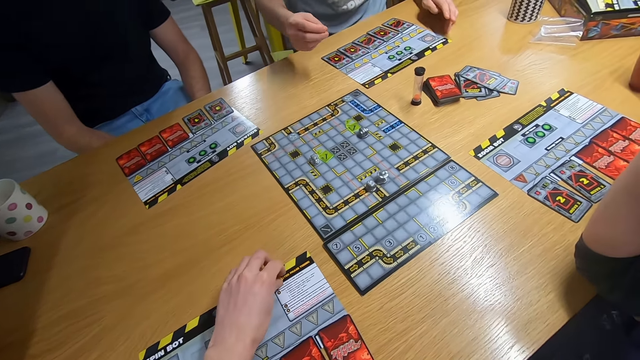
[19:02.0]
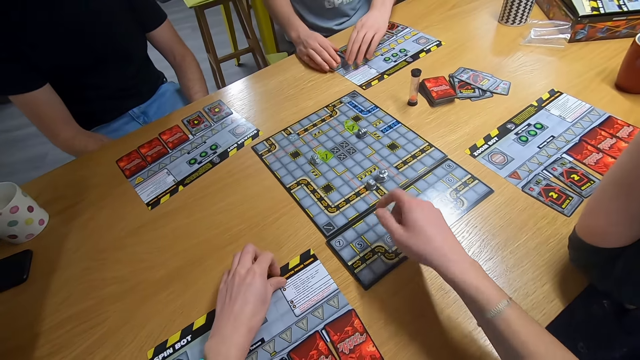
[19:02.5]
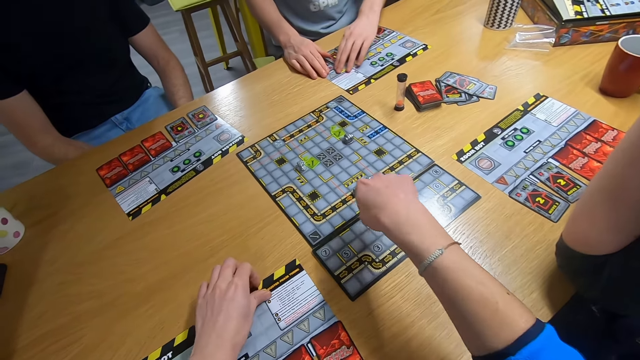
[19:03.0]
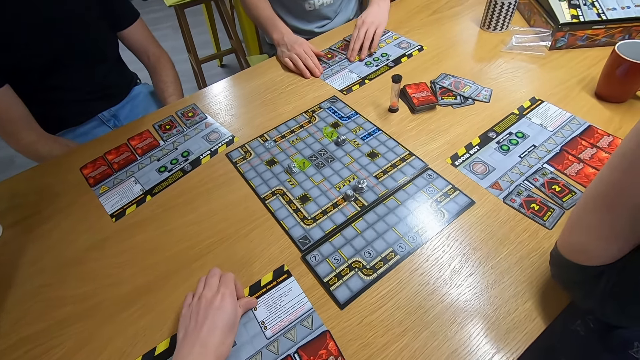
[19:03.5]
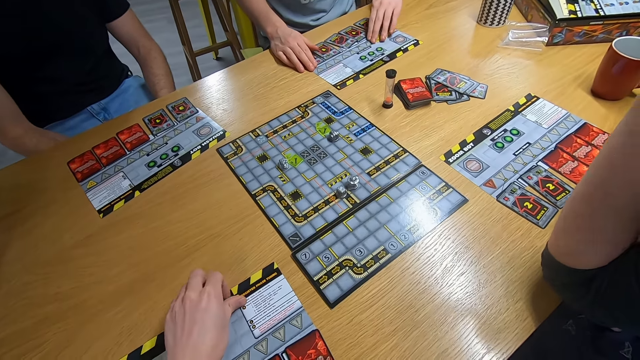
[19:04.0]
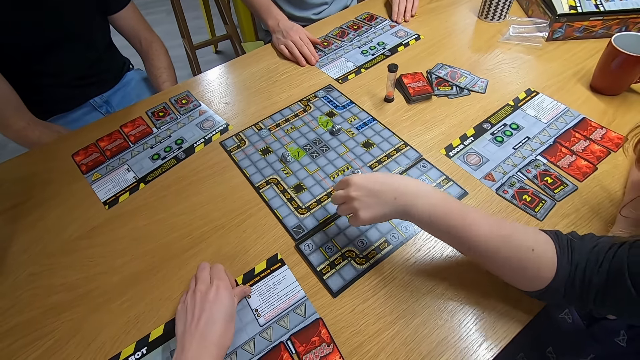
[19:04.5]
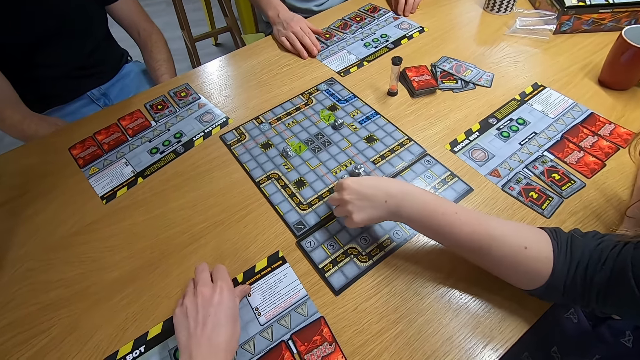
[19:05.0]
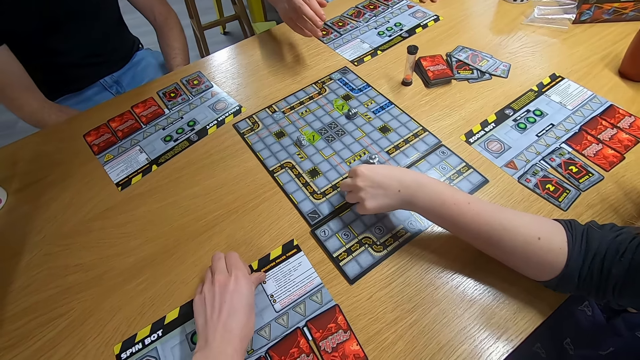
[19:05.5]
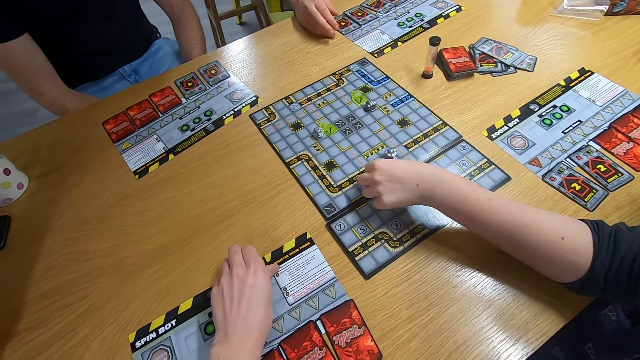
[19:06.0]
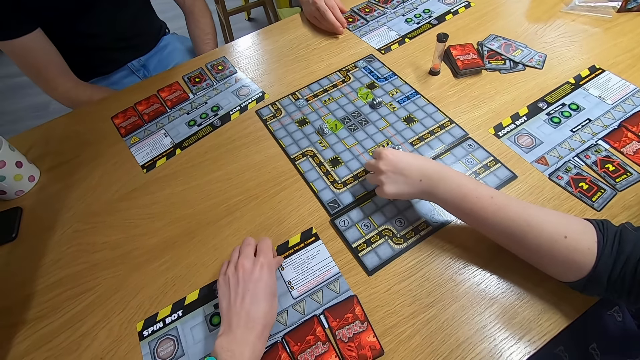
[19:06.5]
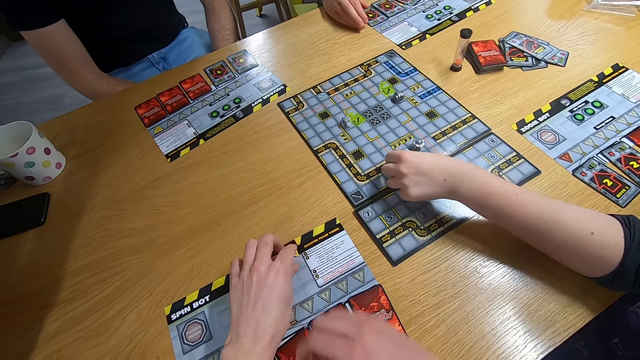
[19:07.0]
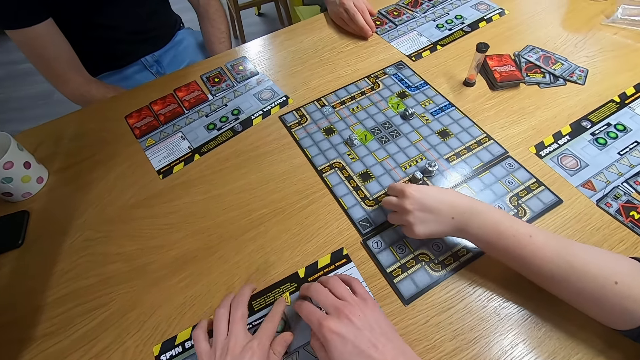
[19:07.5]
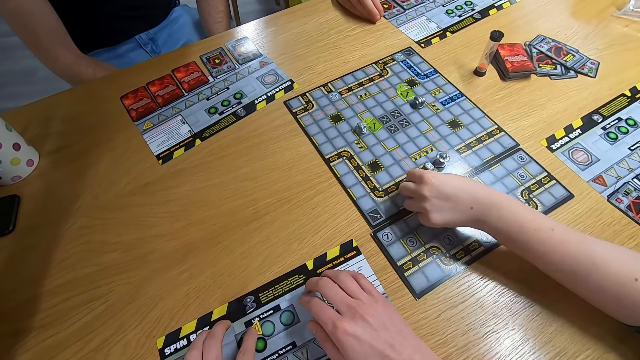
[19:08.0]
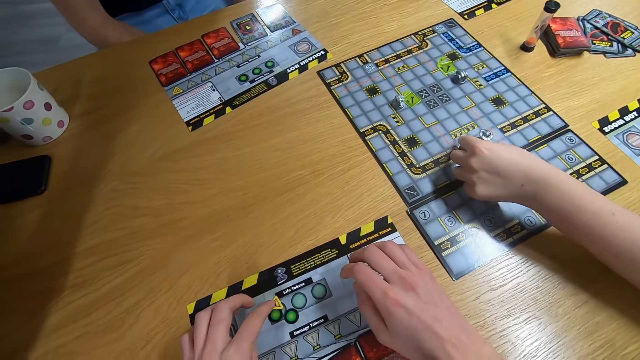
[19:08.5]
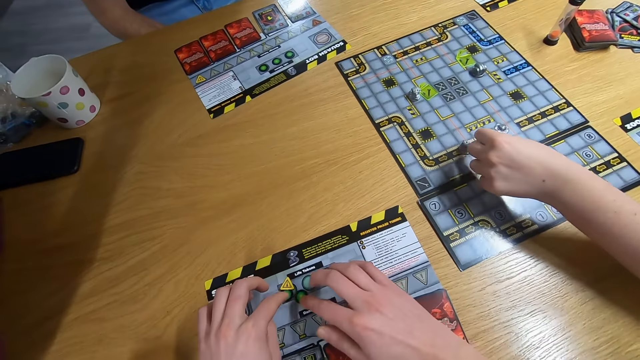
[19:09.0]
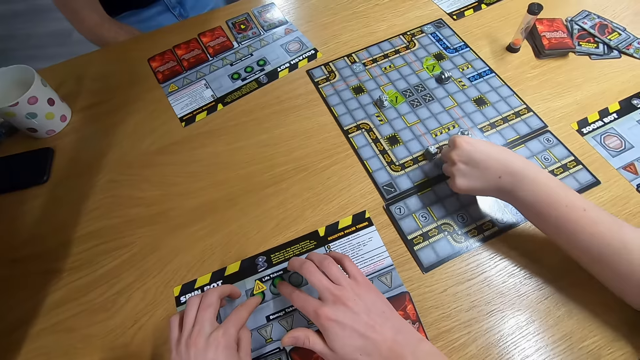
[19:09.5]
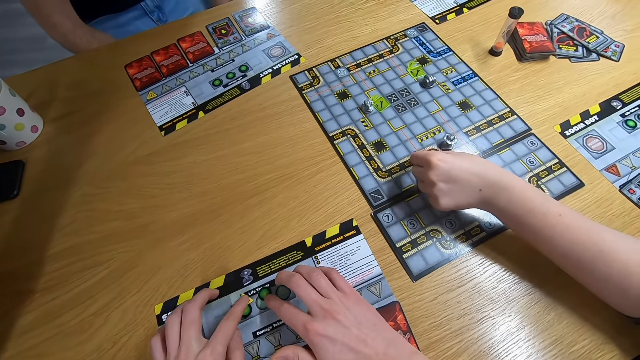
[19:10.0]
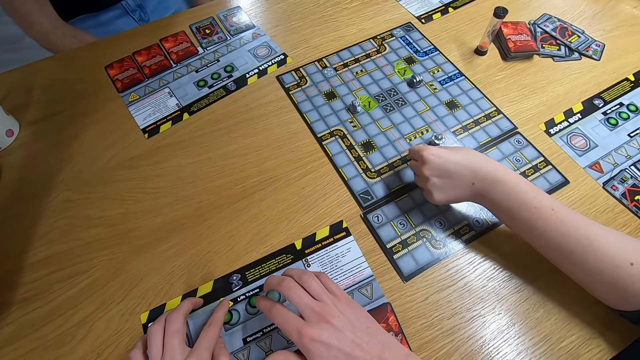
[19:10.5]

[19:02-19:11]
The camera wearer picks up the yellow board game piece with the left hand. They swing the right hand. A man moves the board game pieces. A lady swings the left hand and plays the board game. The camera wearer moves the board game pieces on the desk.

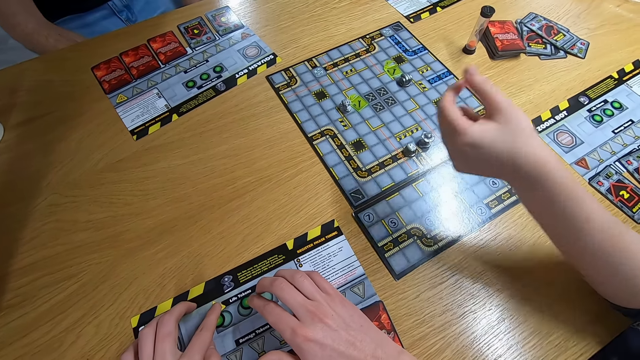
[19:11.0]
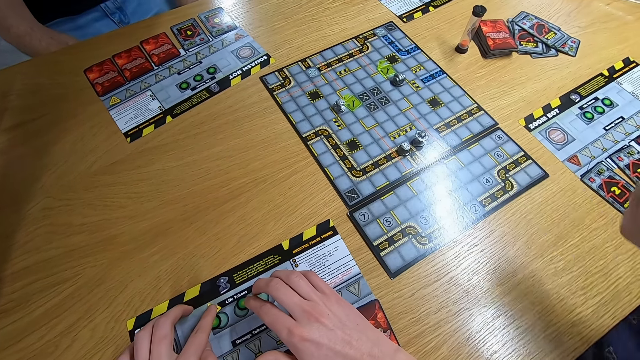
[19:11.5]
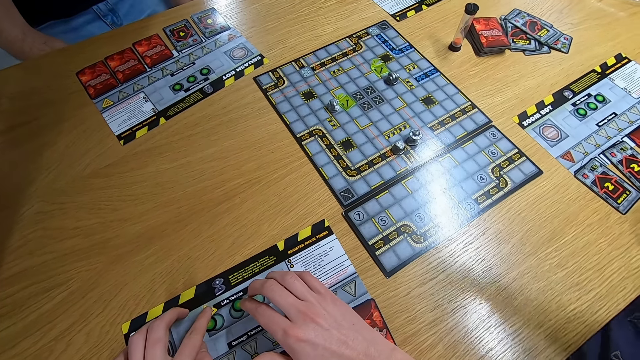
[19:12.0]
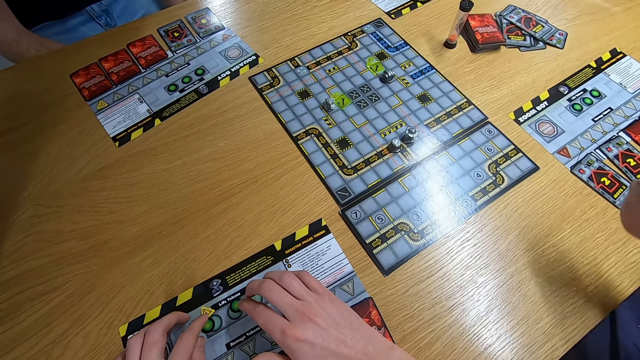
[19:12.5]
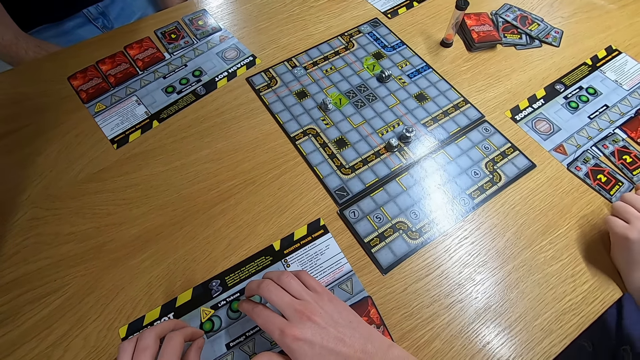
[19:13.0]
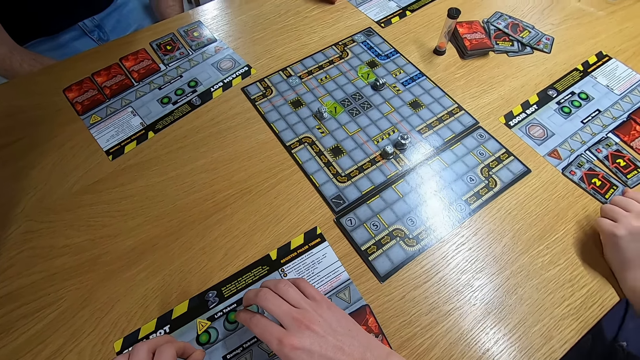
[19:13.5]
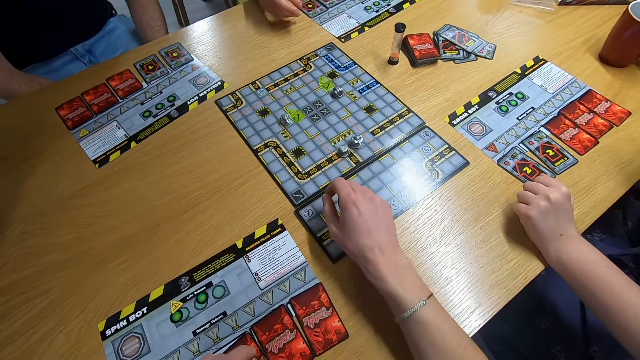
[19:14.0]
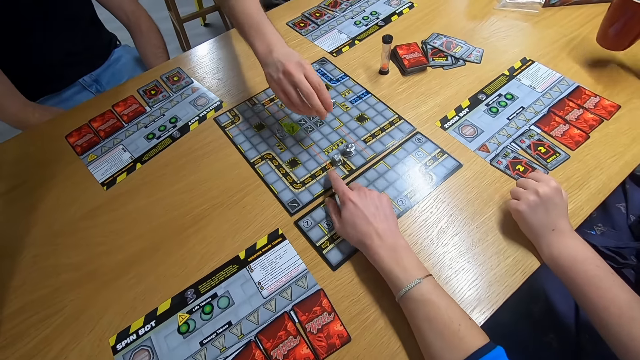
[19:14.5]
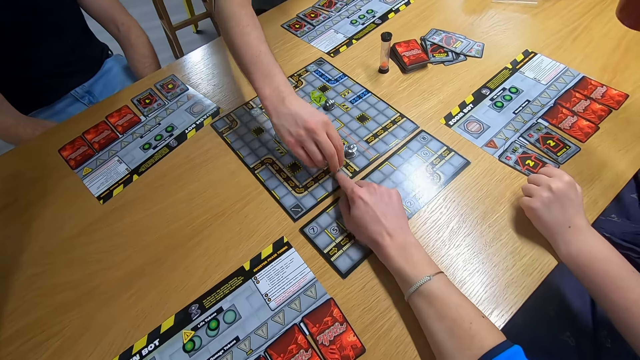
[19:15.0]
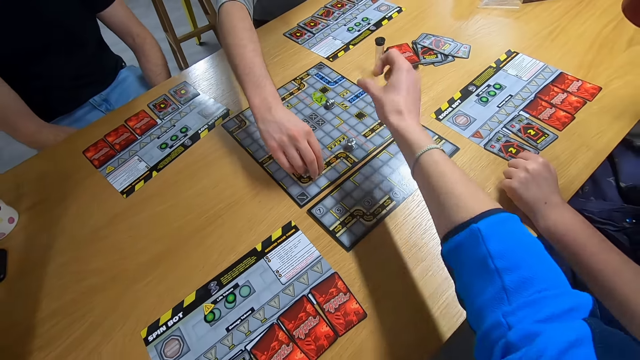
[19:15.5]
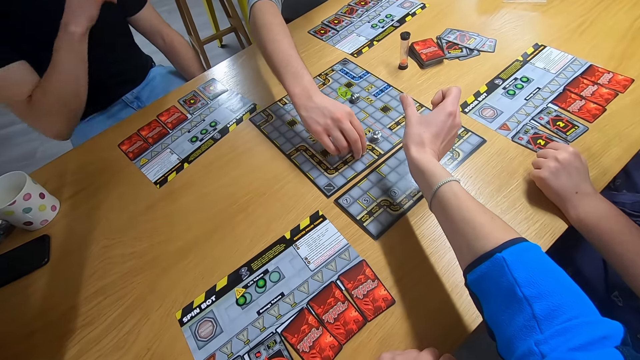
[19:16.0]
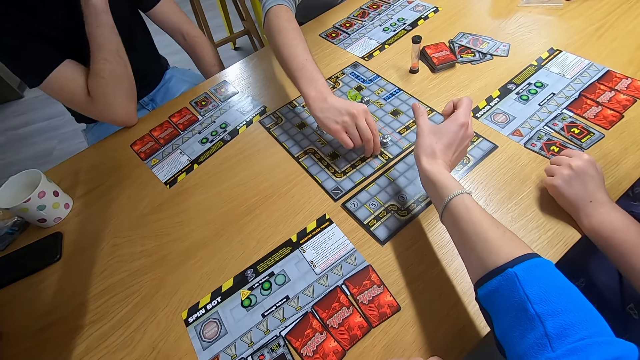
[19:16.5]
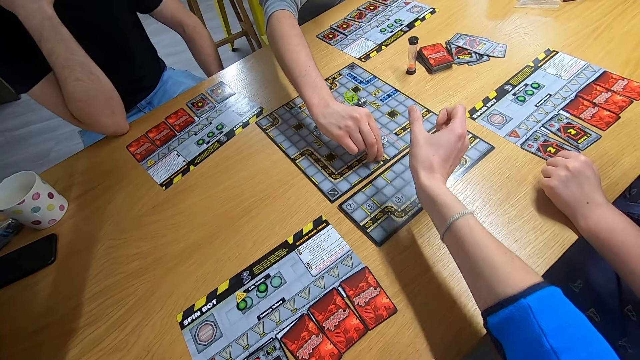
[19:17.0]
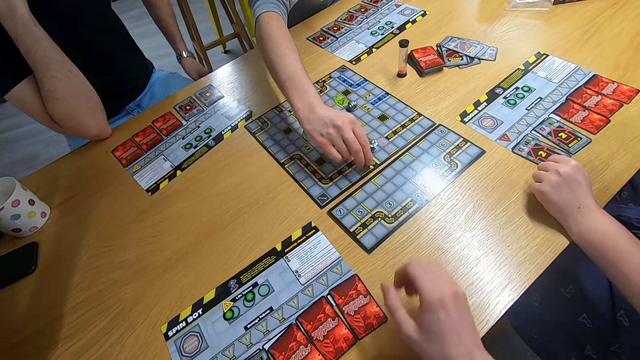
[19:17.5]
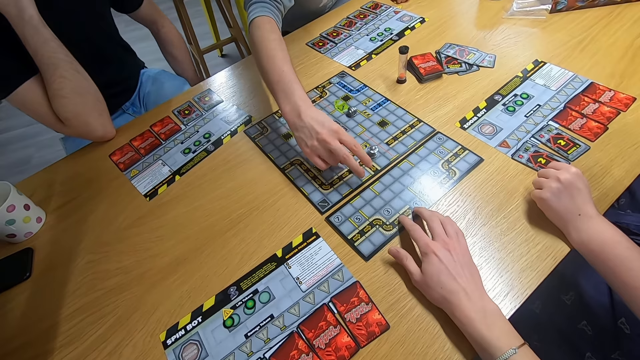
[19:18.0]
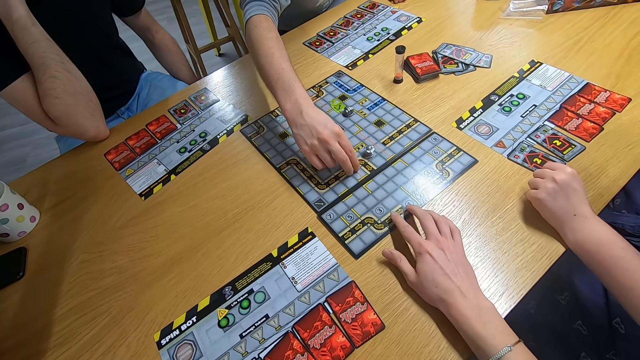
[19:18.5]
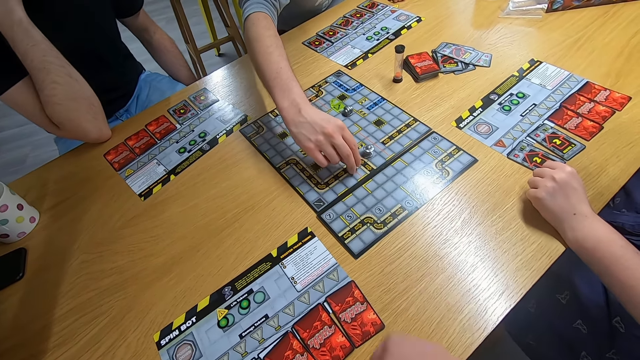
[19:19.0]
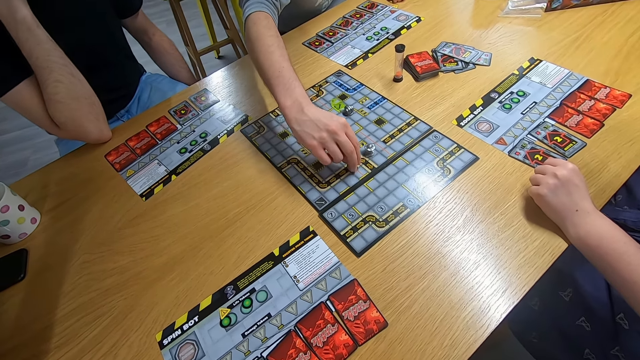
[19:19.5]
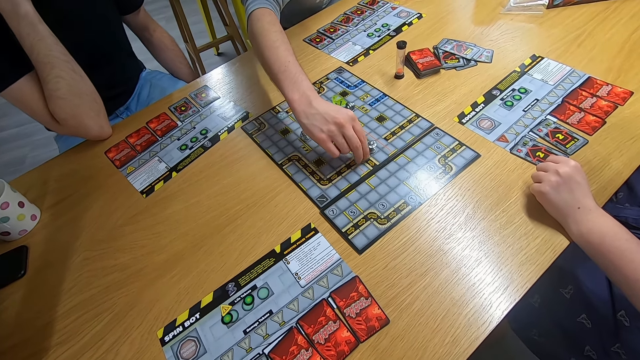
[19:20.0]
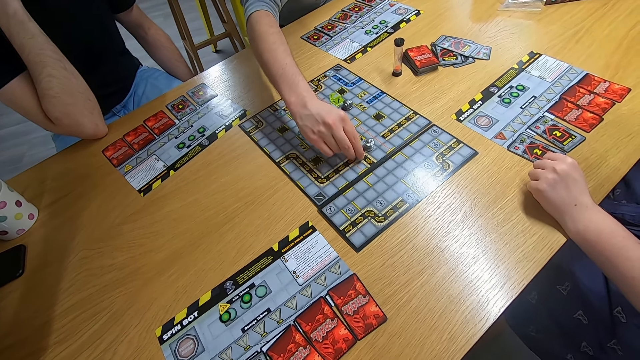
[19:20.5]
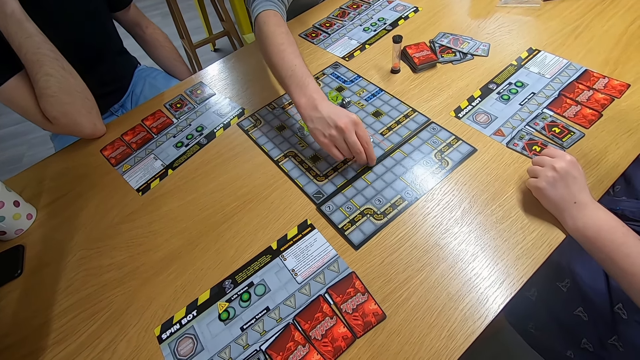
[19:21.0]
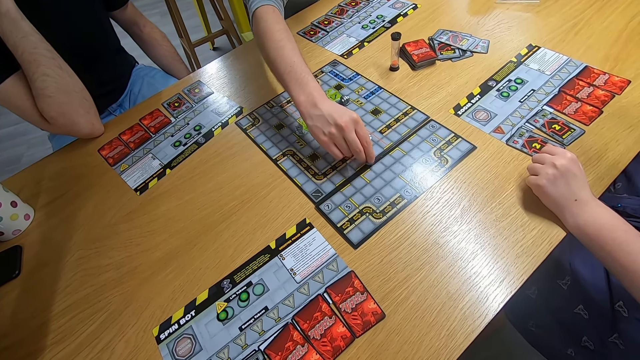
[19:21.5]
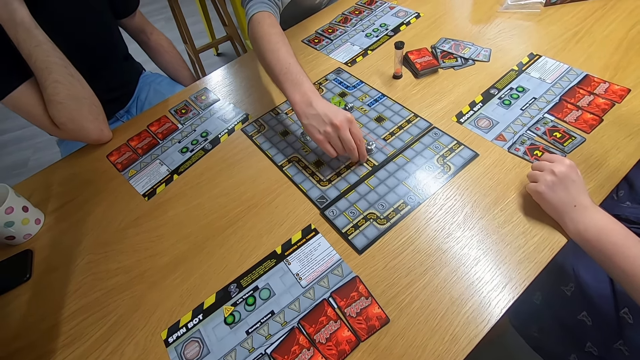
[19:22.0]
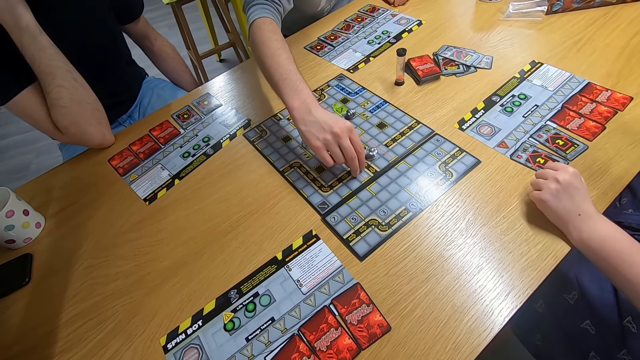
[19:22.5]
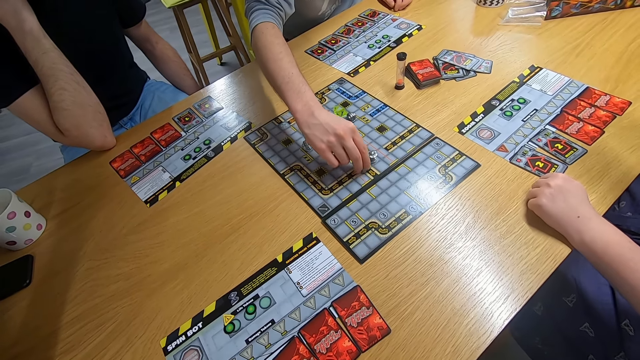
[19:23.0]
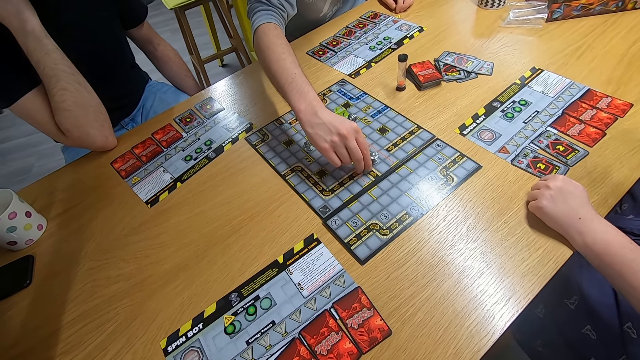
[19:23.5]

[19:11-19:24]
The camera wearer stares at the board game. A man swings the right hand. The camera wearer swings the right hand and points on the board. The man plays the board game. The camera wearer swings the right hand. They move the board game on the desk. The man plays the board game.
